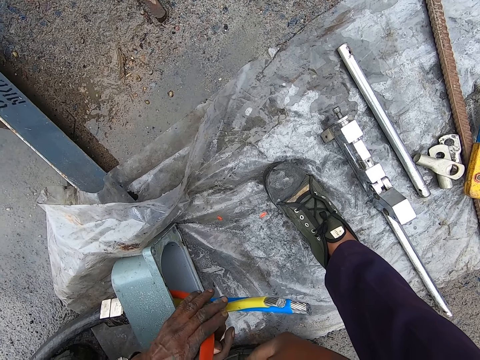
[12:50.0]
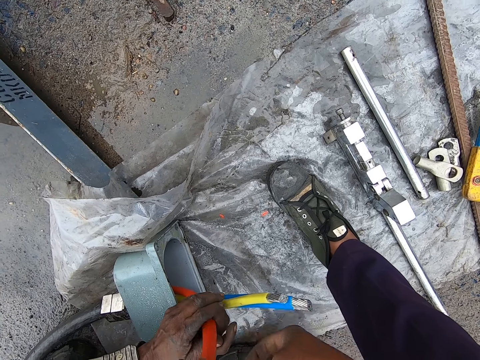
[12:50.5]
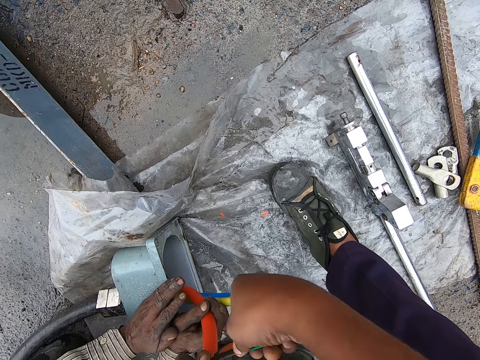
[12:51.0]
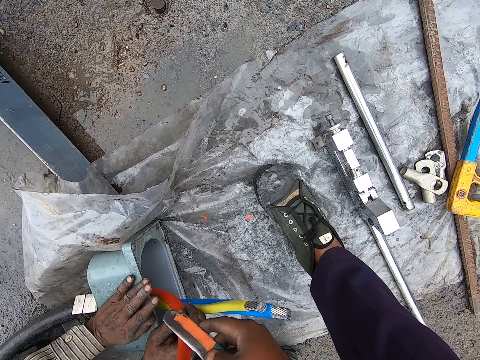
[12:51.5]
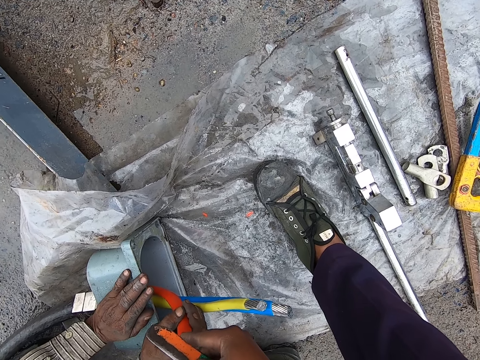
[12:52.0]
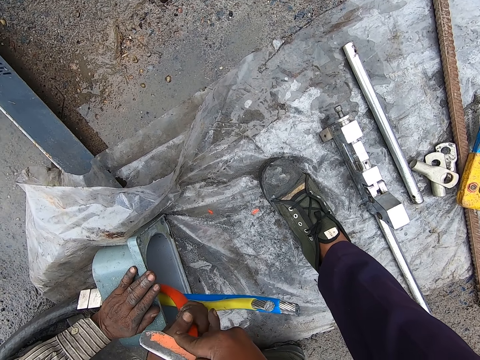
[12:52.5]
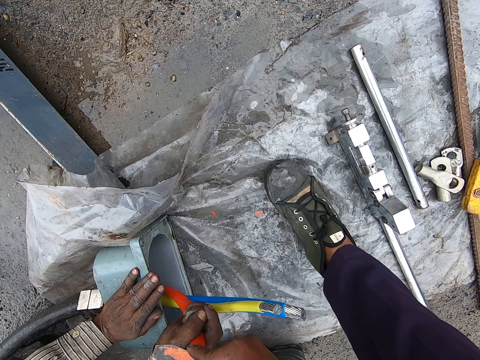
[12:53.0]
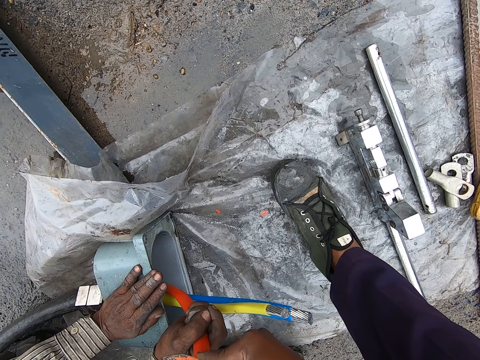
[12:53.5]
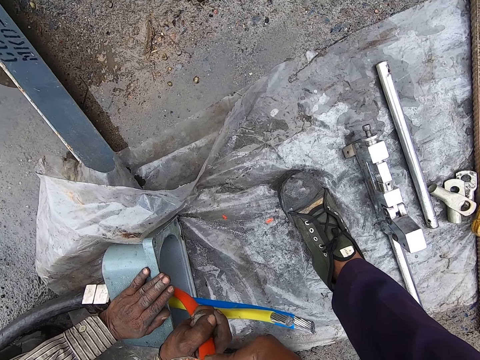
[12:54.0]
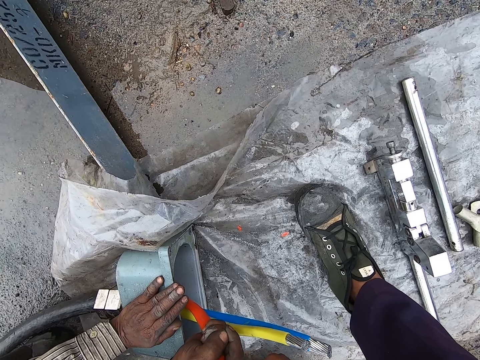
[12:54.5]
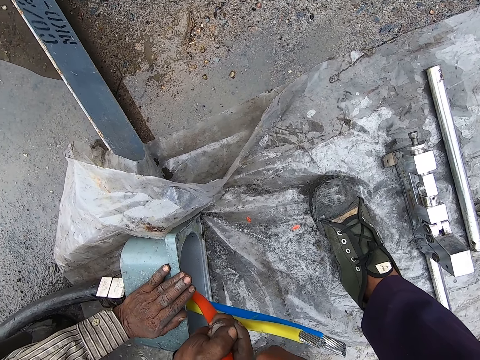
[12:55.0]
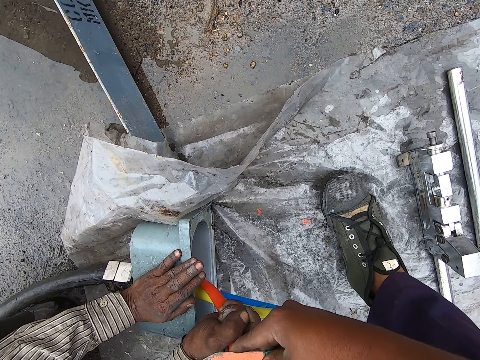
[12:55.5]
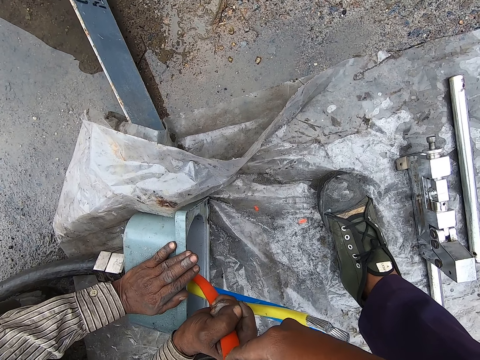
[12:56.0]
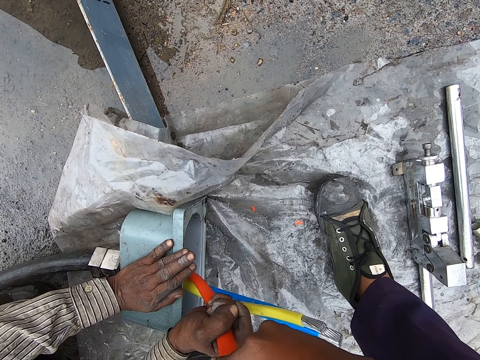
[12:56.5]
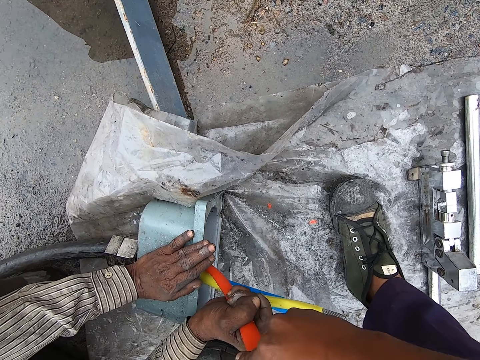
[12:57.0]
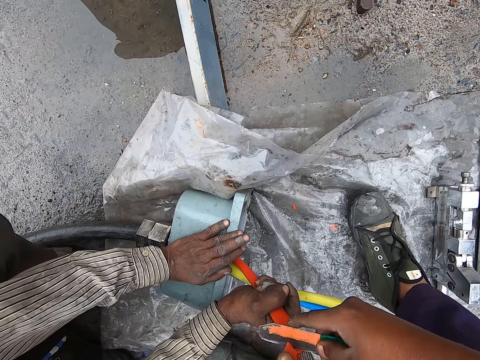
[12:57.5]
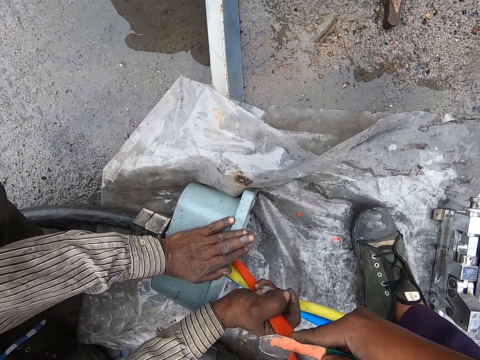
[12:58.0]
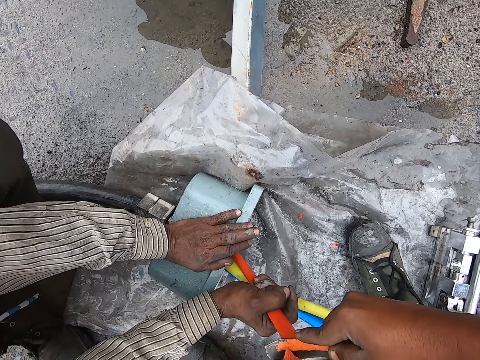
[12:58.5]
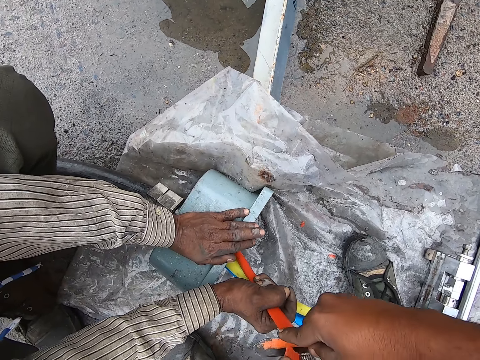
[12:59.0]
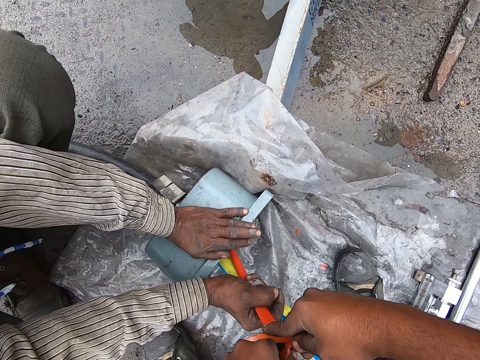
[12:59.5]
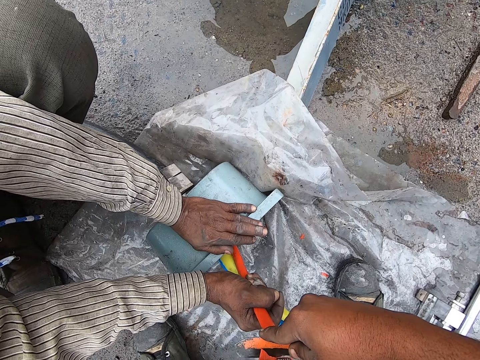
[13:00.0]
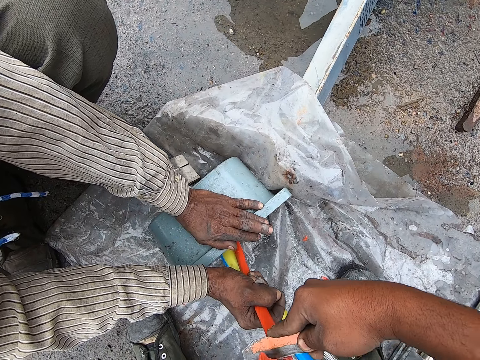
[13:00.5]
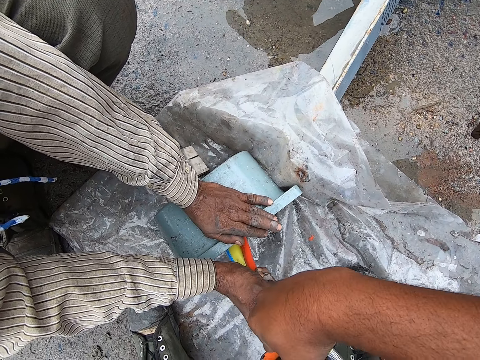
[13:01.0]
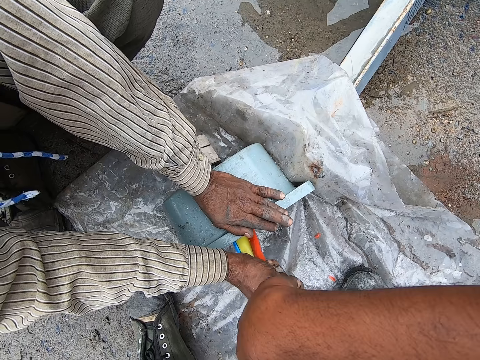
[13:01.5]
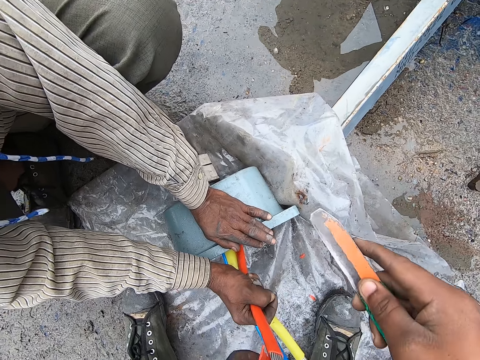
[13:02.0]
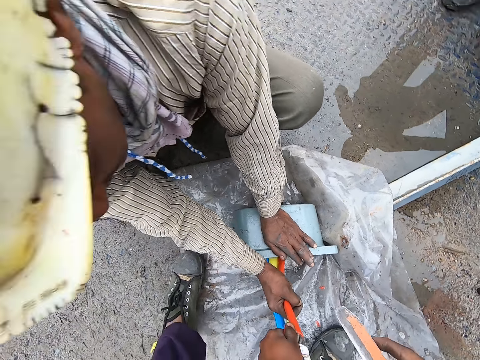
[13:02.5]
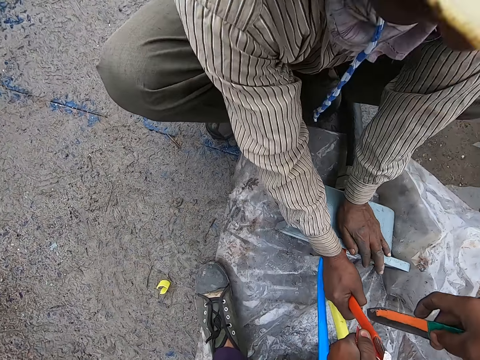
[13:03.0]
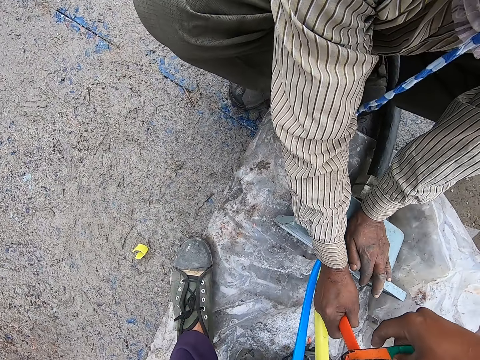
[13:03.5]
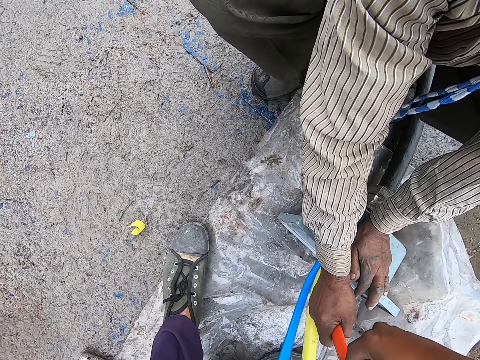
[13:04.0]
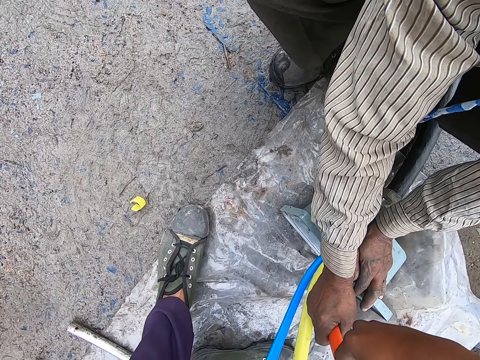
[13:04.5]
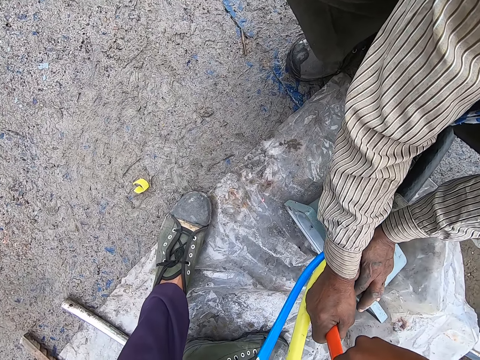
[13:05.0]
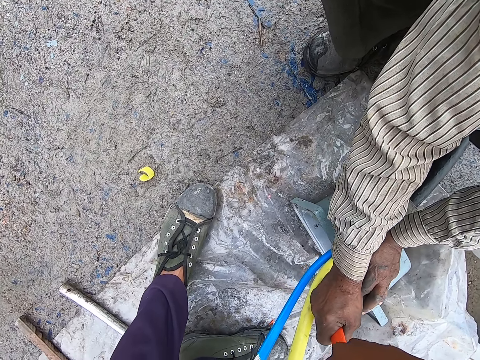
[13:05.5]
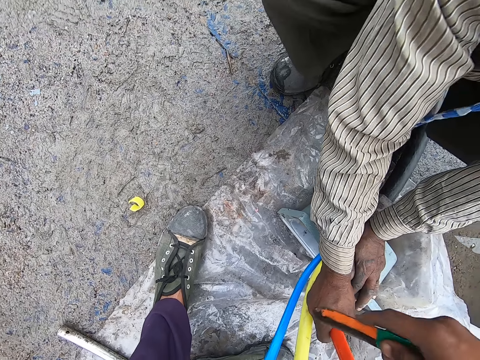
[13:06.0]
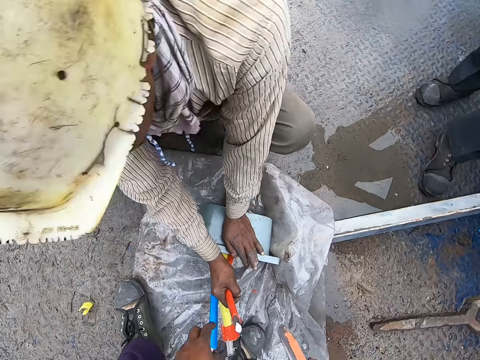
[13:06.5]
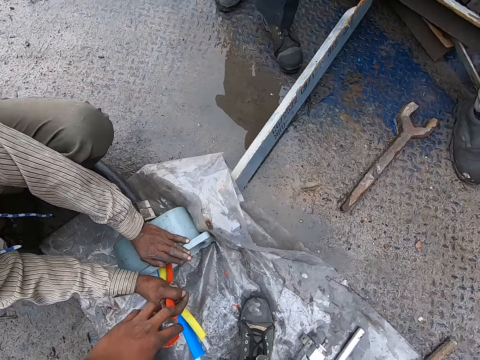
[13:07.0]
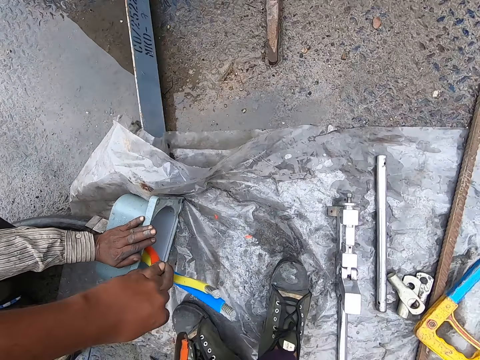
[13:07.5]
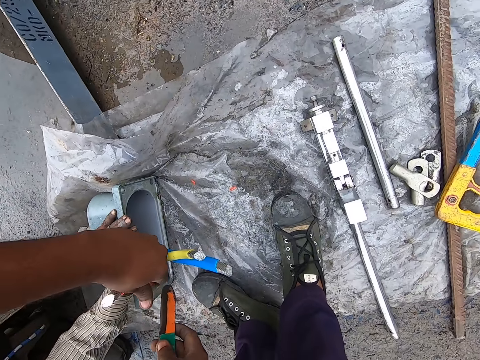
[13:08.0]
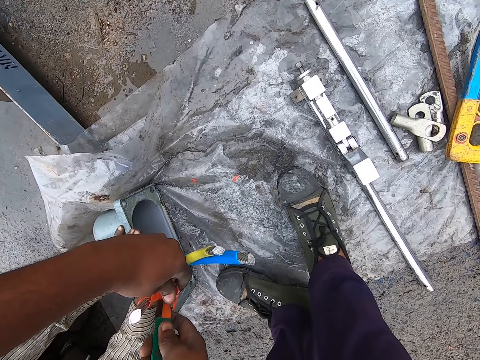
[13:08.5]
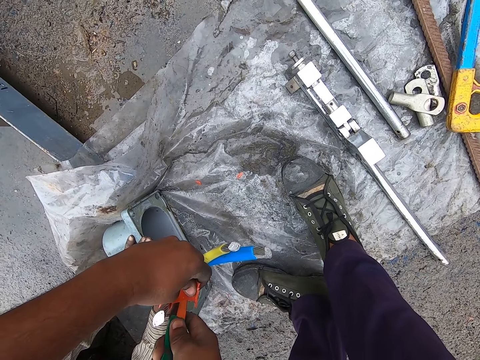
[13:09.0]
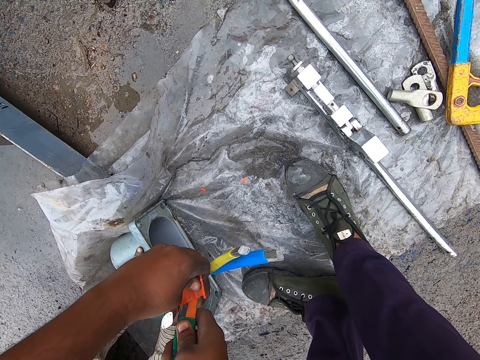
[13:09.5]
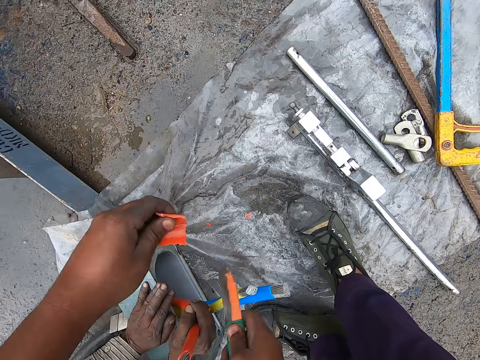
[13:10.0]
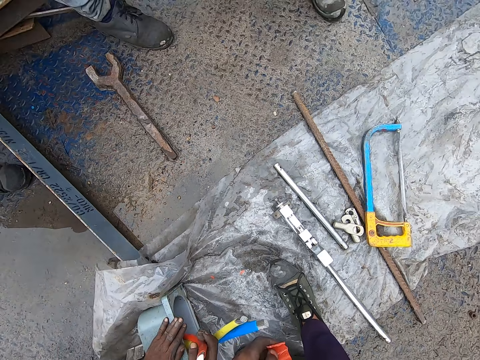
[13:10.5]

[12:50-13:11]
A man holds the wire cable with his right hand. The camera wearer cuts the wire cable with a knife. He holds a cable cover with his left hand.

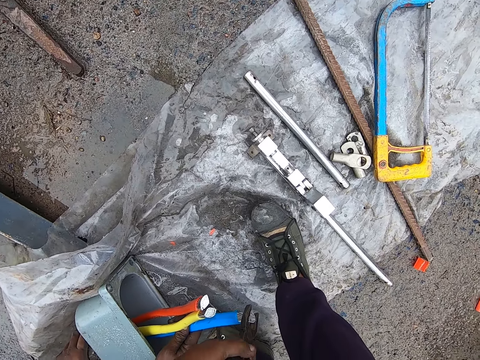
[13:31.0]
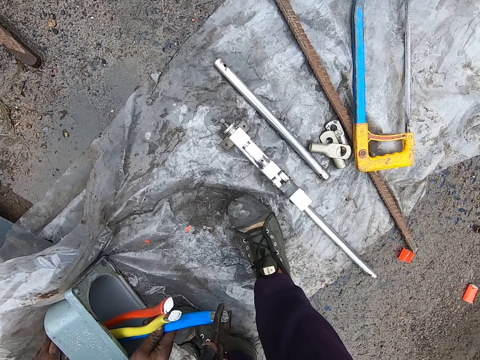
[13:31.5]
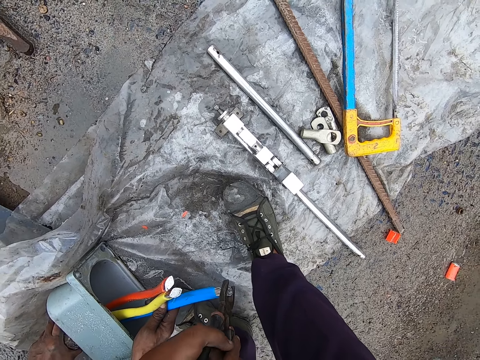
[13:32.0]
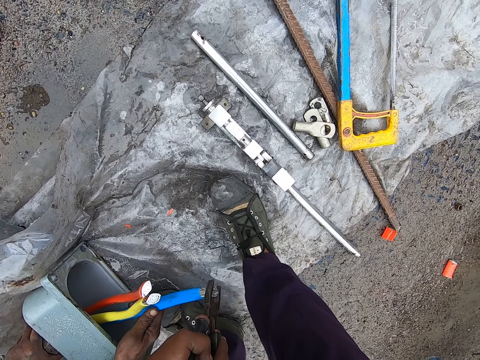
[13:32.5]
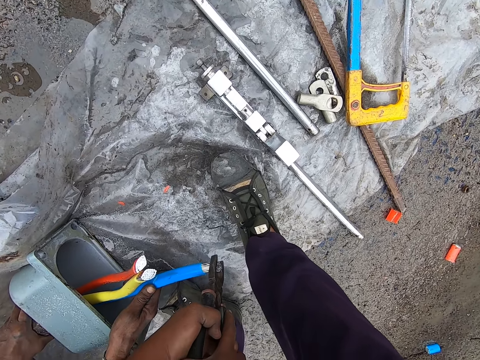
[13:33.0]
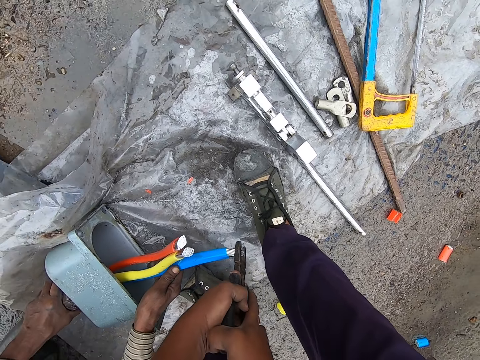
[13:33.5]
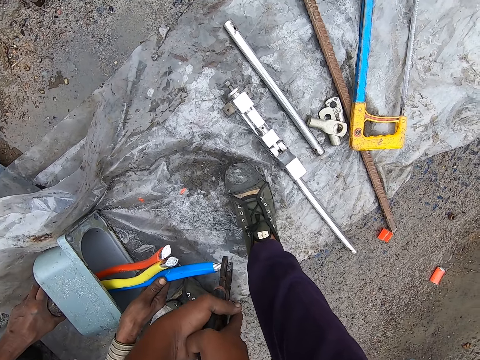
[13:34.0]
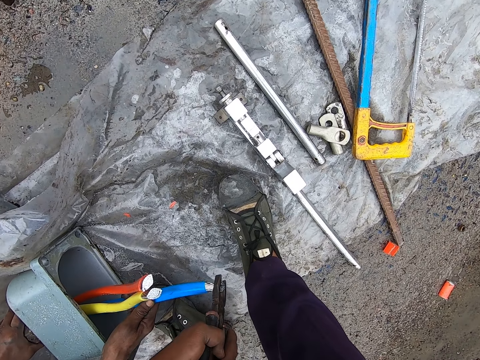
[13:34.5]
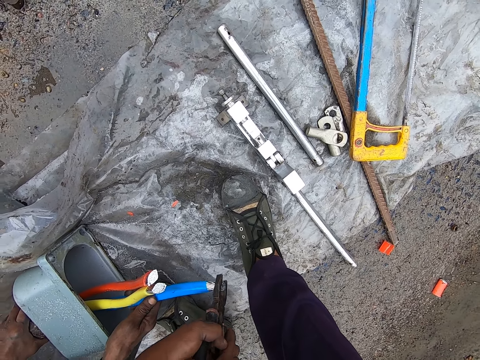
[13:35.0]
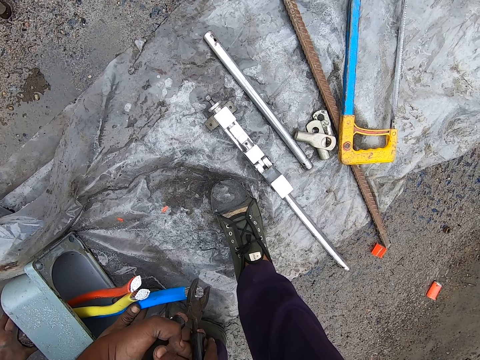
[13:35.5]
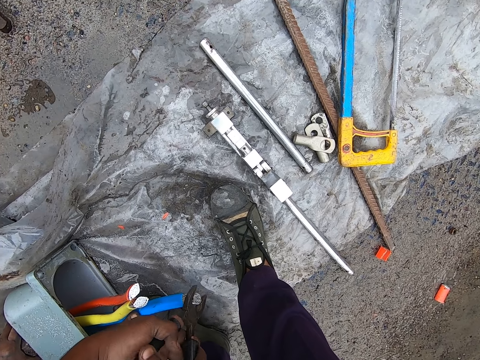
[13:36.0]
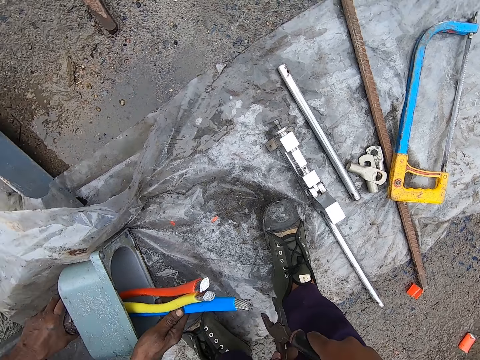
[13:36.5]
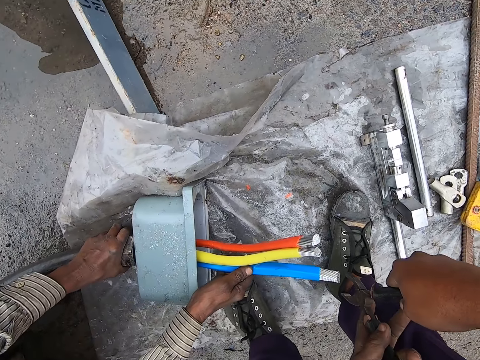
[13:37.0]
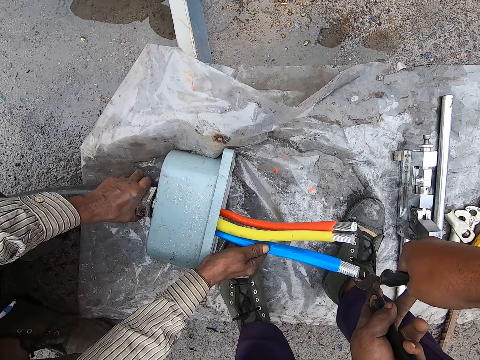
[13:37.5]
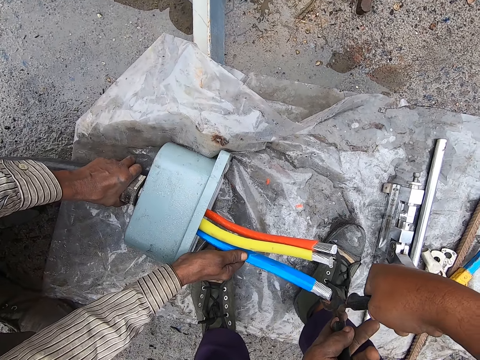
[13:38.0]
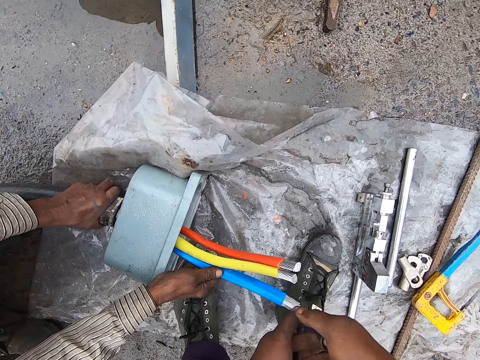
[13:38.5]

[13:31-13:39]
A man holds a wire cable with his hands. The camera wearer cuts the wire cable with pliers.
